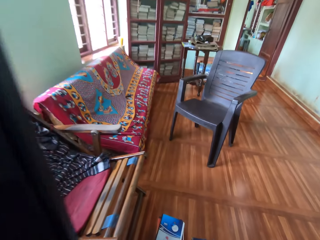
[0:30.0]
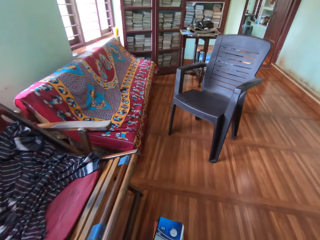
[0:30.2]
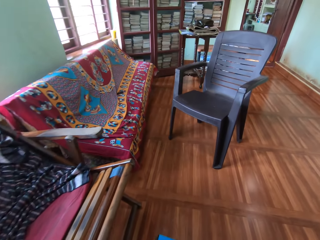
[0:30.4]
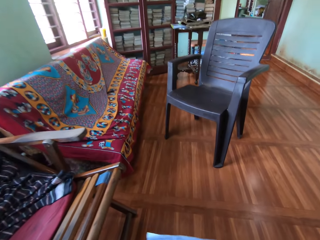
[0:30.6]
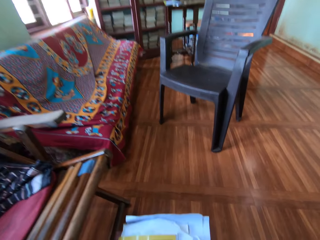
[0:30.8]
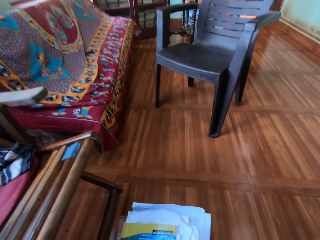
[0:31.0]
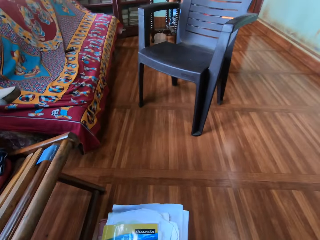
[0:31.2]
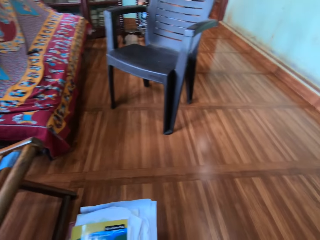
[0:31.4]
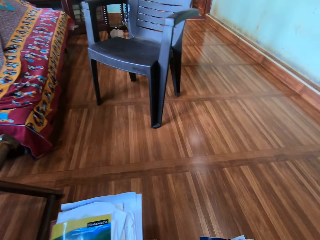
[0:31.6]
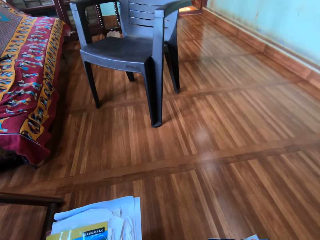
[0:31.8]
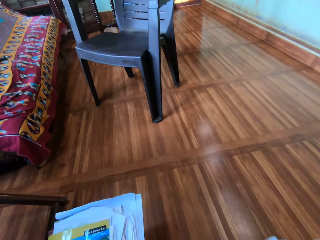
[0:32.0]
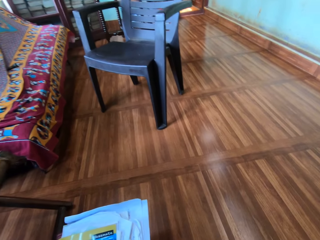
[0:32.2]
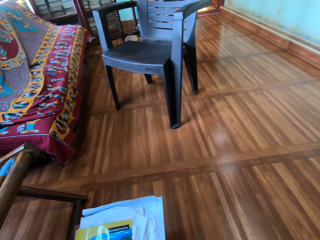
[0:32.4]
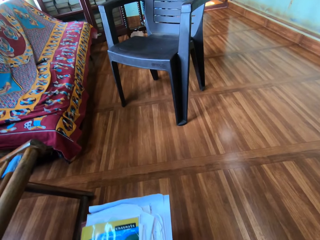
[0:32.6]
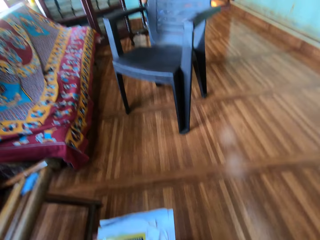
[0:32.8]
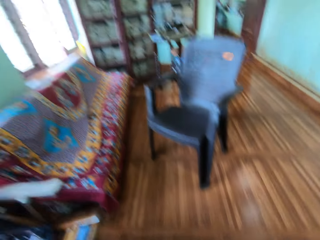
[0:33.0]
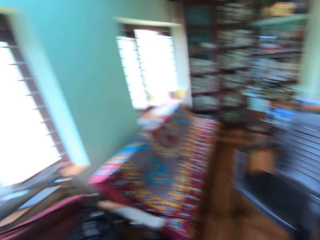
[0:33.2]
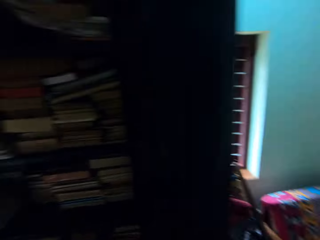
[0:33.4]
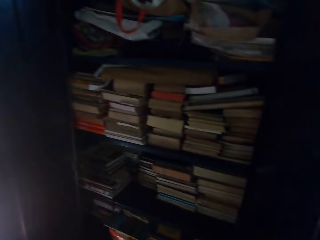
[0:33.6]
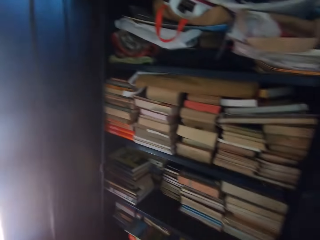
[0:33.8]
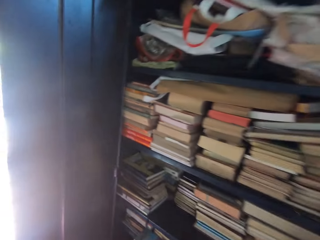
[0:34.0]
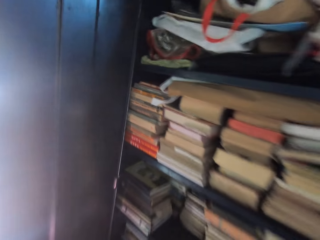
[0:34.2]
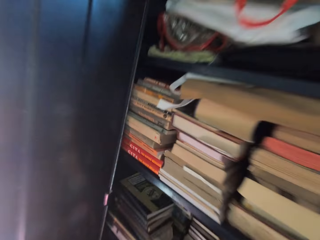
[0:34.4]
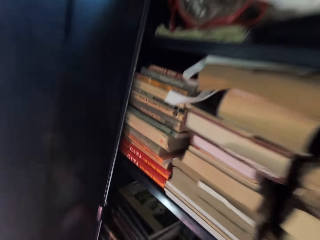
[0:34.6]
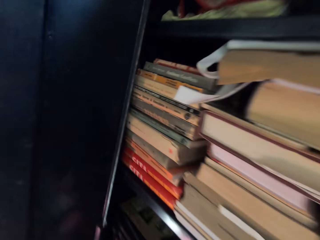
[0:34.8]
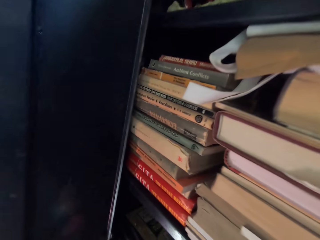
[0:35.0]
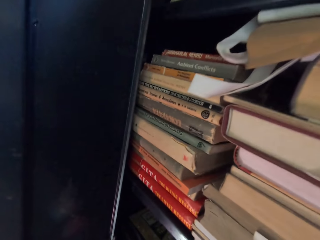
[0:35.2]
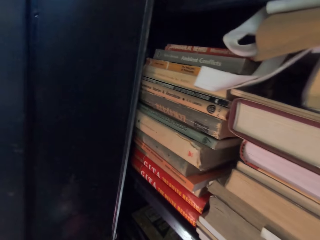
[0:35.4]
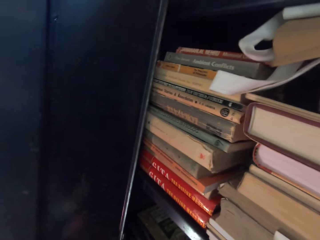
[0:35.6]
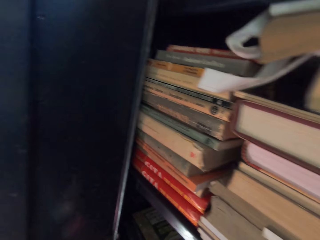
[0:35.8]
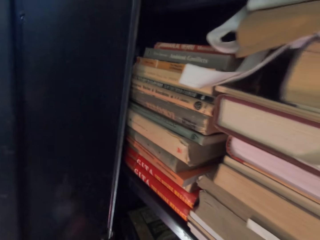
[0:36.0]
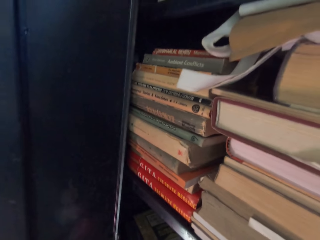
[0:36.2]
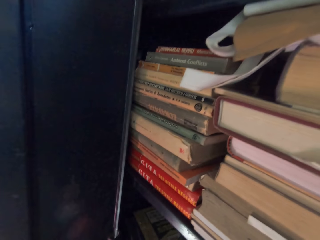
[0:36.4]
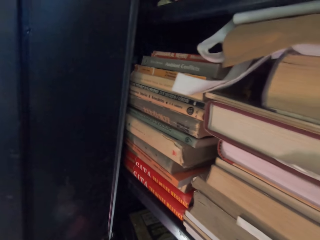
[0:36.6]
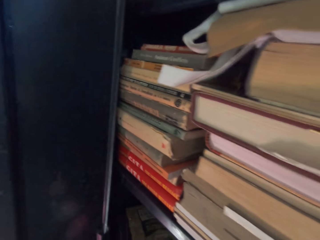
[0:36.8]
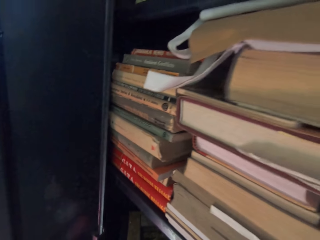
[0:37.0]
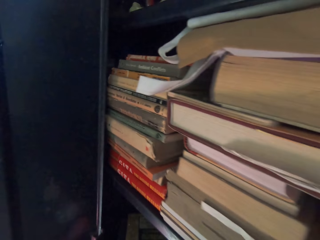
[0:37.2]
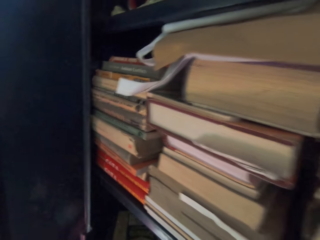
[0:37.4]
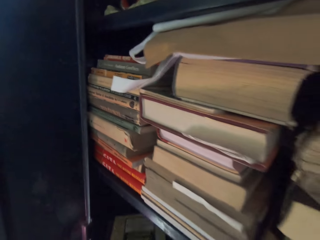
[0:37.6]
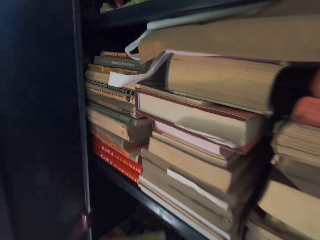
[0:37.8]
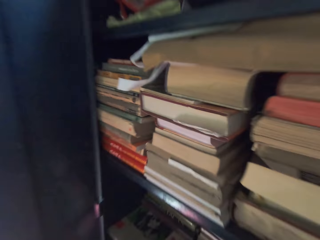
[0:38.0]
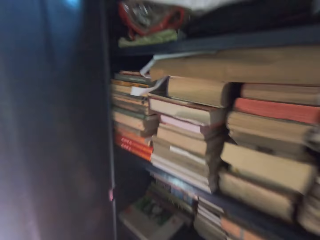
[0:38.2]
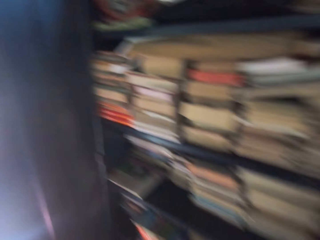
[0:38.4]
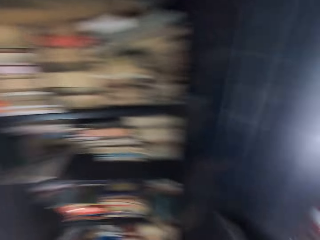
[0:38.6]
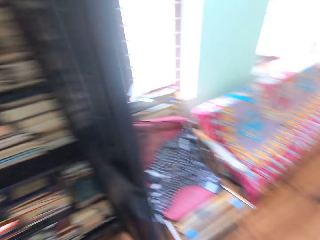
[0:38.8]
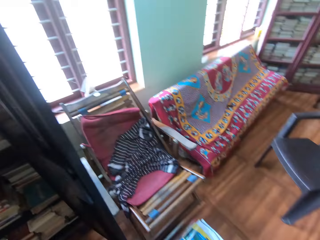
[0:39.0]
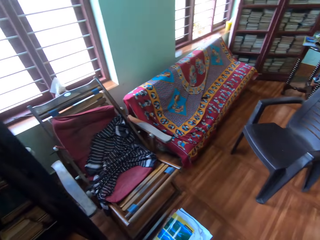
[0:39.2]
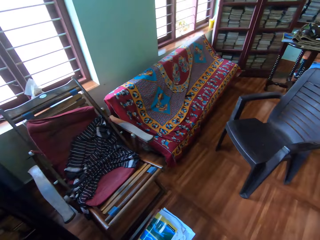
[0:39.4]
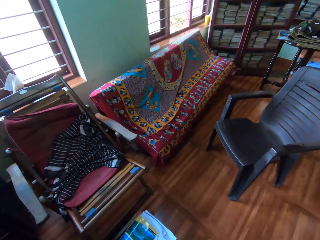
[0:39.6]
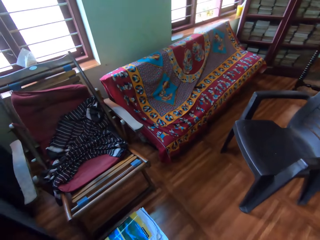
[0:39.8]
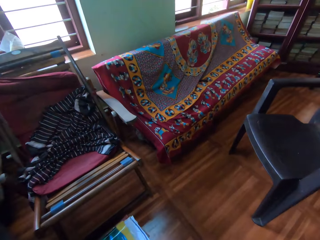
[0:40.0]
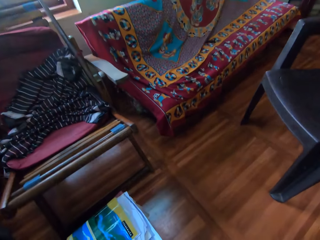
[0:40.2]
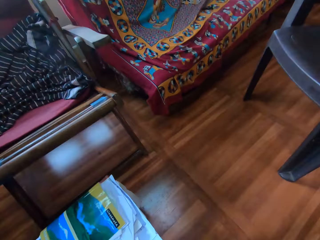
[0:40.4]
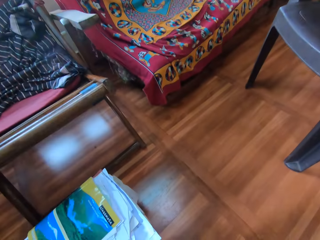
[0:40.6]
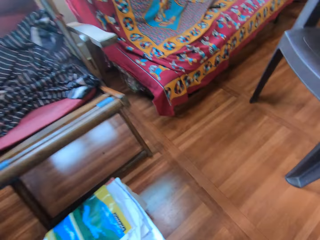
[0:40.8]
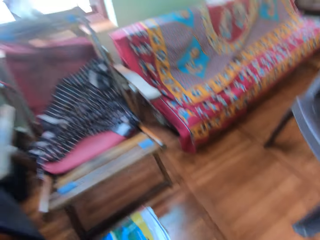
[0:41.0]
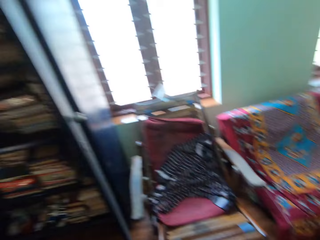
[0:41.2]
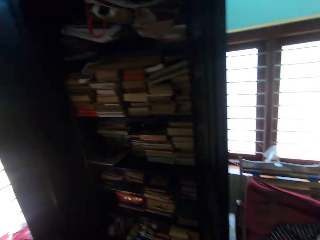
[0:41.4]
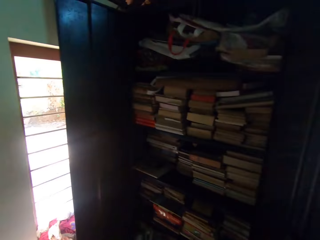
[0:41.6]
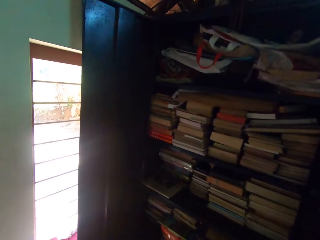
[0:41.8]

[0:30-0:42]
The camera wearer stacks the books on the floor with his hands. He moves some books on the floor with his right hand. He looks around. He picks some books from the shelf with his hands. He stacks the books on the floor with his hands.

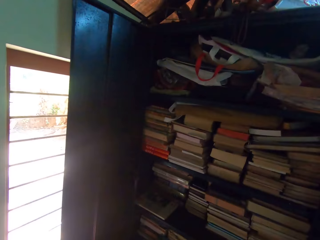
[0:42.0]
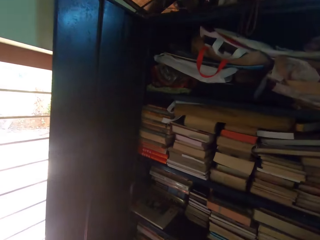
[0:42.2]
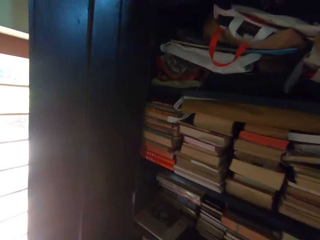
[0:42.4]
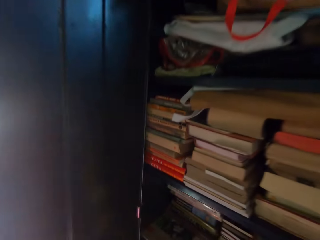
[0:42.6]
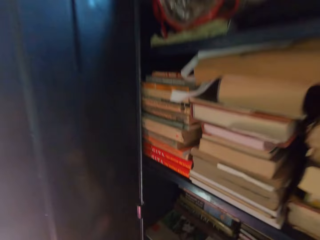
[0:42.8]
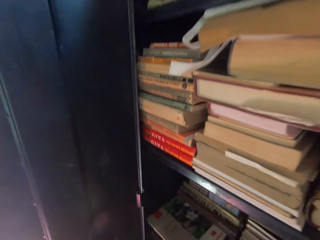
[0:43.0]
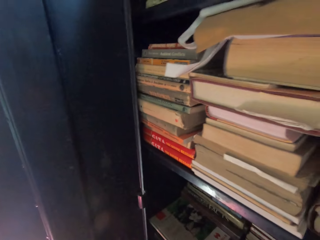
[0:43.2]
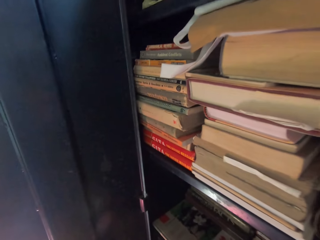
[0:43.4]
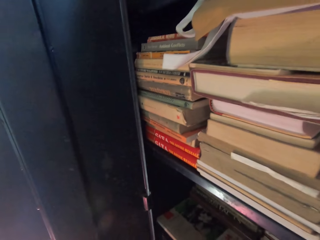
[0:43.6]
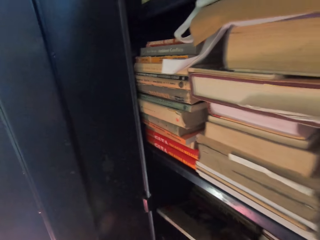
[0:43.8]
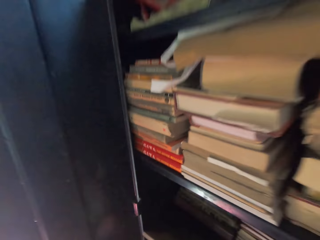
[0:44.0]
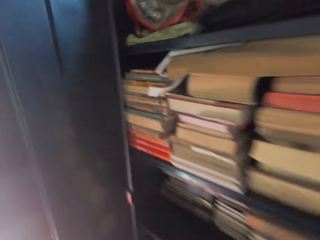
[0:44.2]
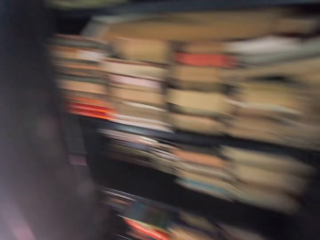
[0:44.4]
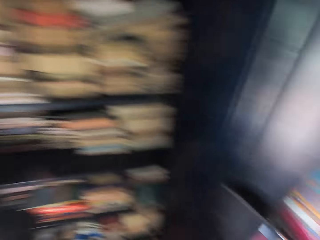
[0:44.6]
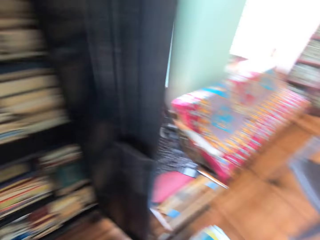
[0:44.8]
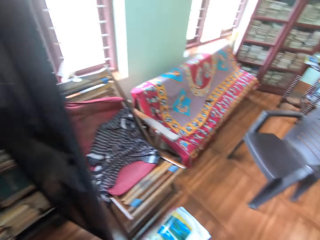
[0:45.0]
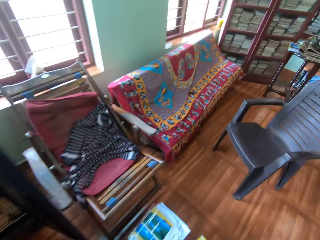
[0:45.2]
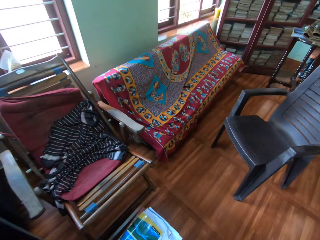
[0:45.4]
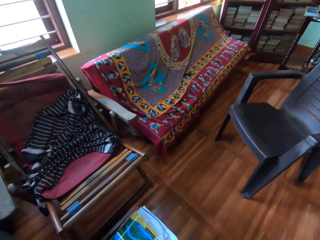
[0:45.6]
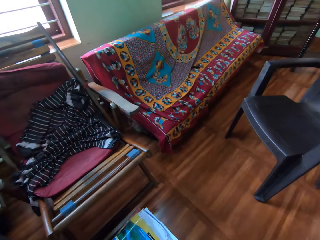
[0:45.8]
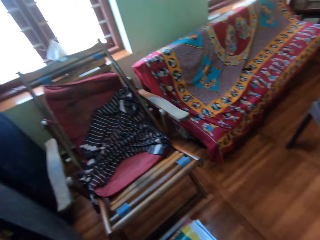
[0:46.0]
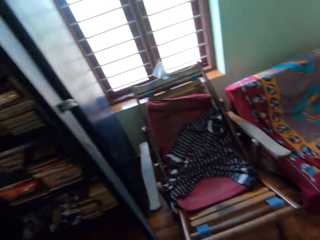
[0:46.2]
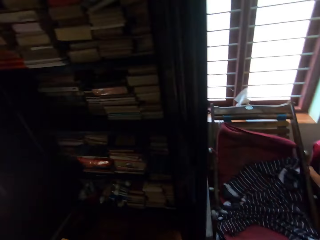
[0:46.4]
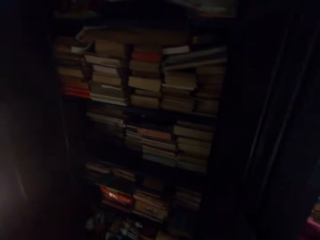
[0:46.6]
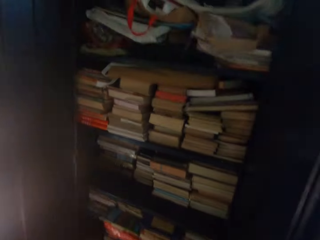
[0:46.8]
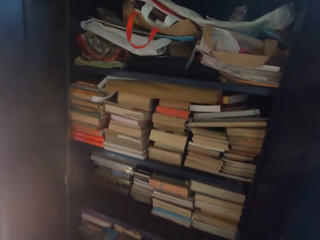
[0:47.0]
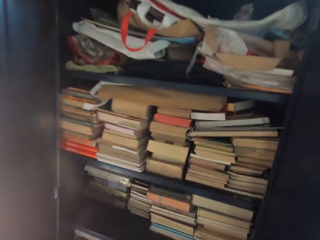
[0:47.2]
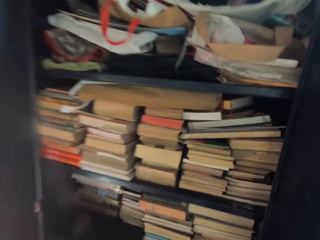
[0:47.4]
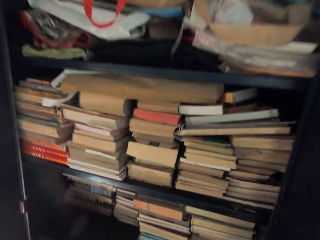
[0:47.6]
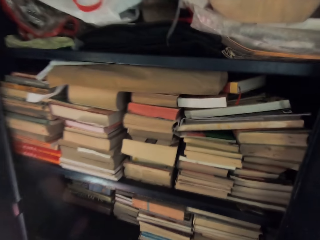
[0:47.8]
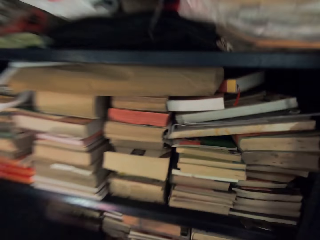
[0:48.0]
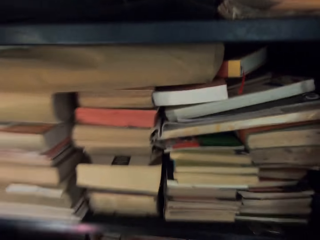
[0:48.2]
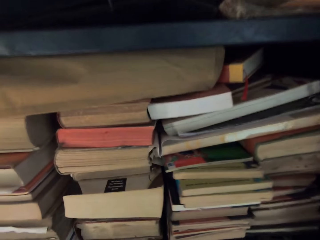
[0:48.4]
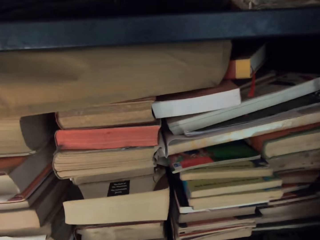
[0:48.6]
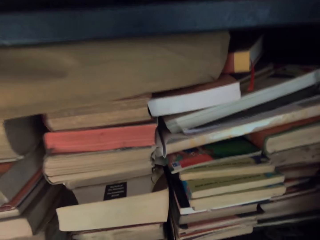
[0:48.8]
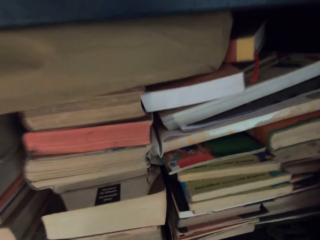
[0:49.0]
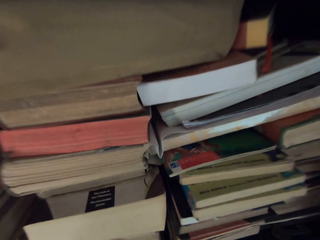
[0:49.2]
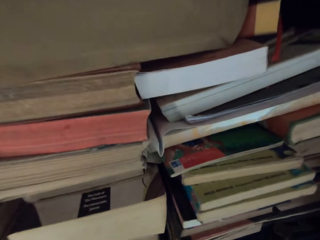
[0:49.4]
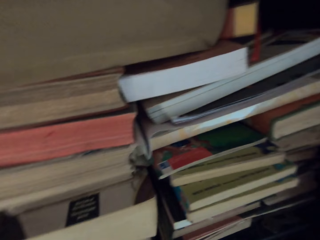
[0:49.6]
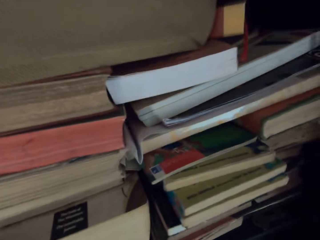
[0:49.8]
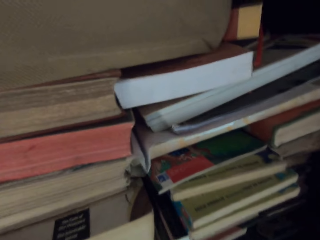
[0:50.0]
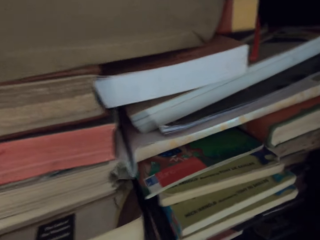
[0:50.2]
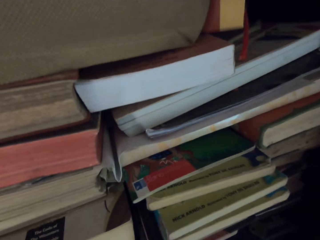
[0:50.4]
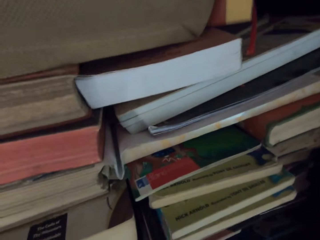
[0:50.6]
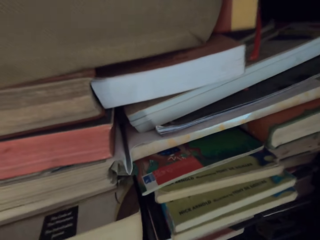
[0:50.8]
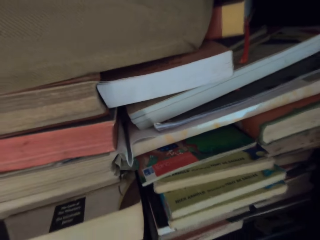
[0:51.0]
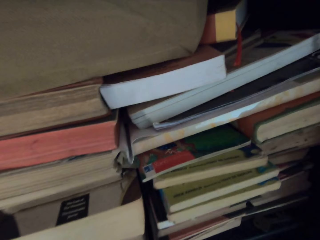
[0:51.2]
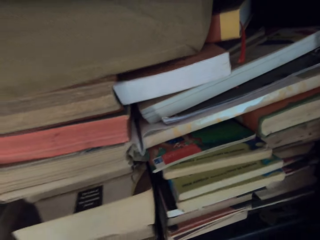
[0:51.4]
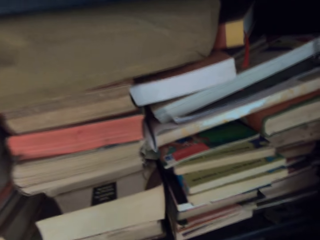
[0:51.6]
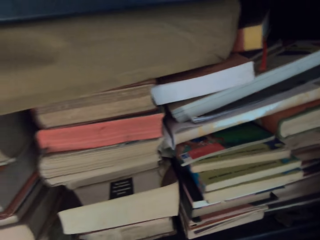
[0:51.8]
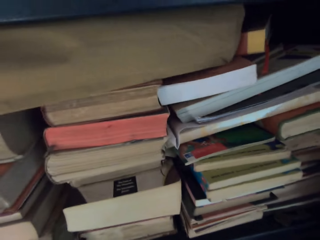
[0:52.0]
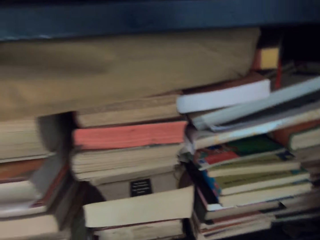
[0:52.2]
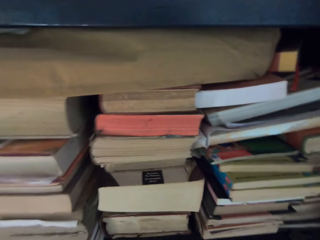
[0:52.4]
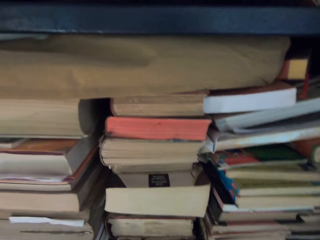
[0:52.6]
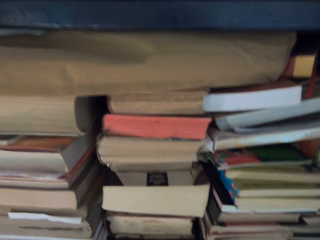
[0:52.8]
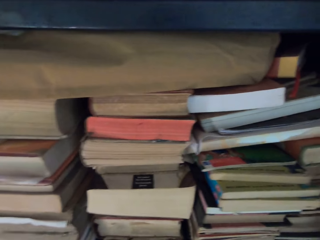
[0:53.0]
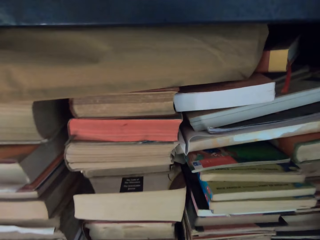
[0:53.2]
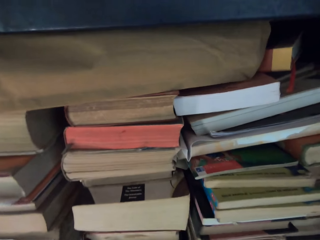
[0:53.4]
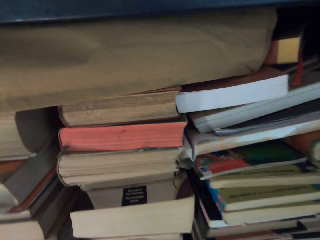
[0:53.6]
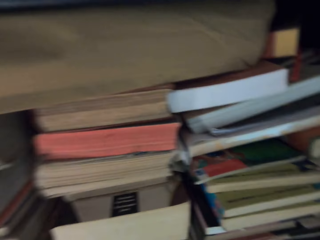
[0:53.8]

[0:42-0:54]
The camera wearer looks around. He picks a book on the shelf with his left hand. He walks around the room. He looks around. He picks some books from the shelf with his hands.
